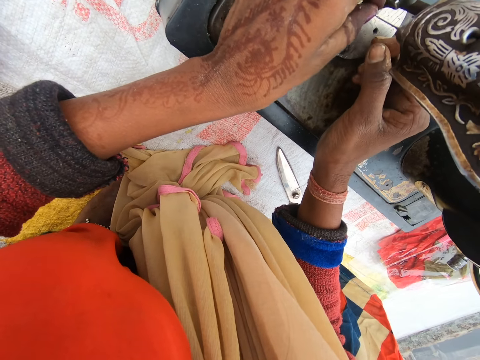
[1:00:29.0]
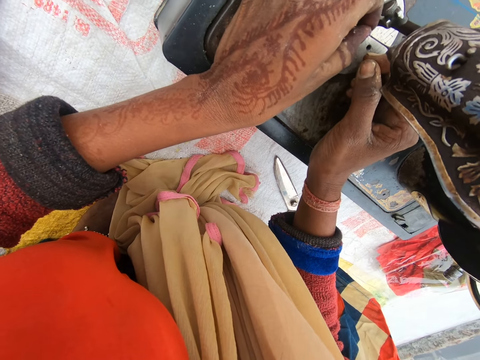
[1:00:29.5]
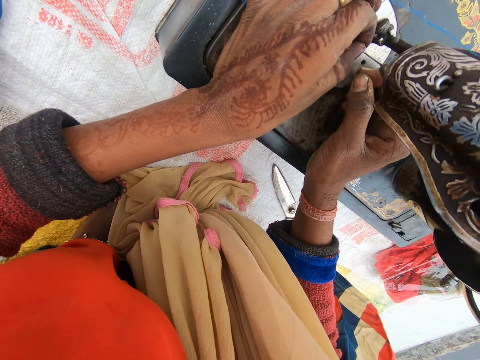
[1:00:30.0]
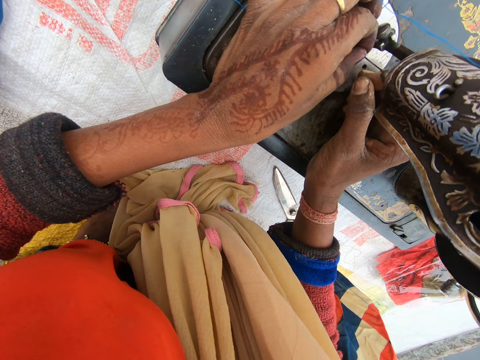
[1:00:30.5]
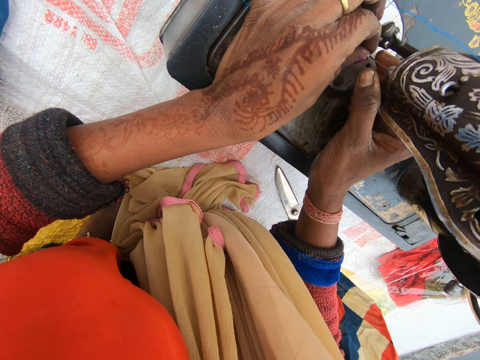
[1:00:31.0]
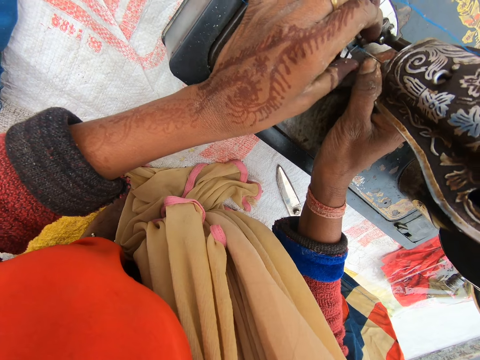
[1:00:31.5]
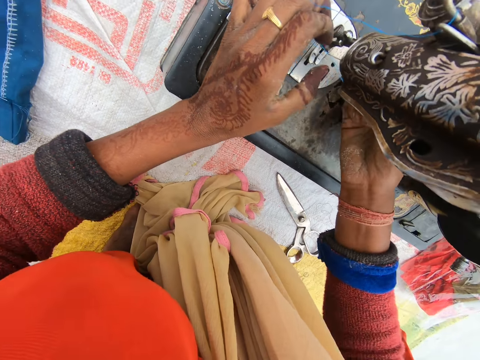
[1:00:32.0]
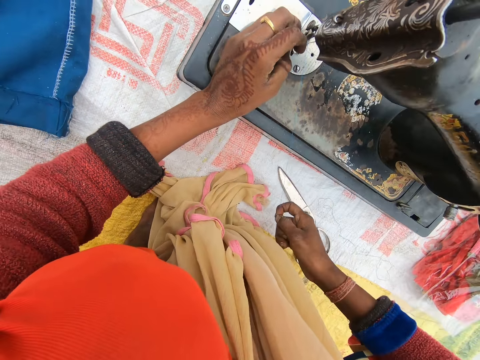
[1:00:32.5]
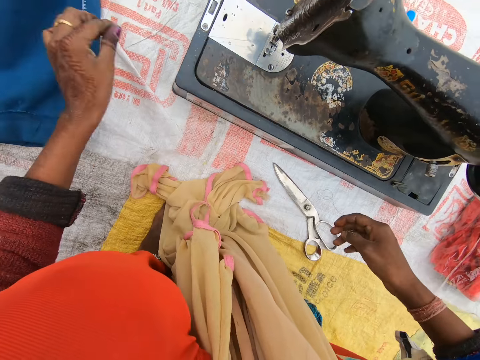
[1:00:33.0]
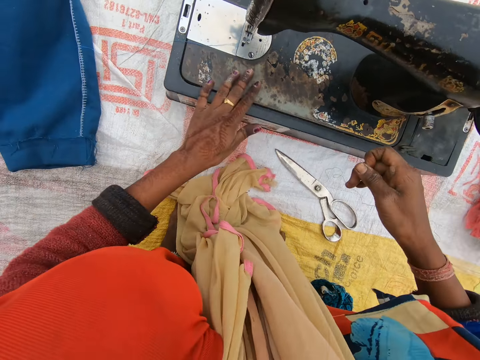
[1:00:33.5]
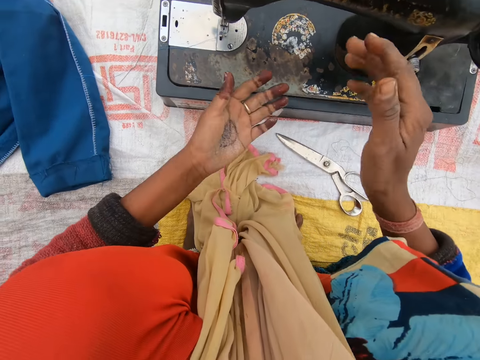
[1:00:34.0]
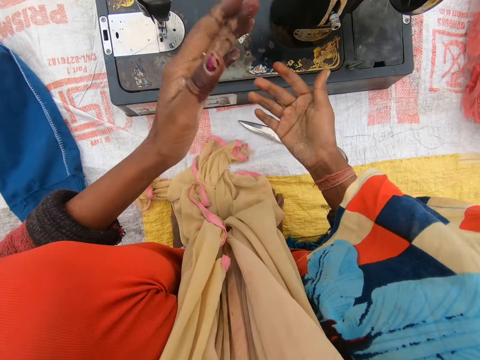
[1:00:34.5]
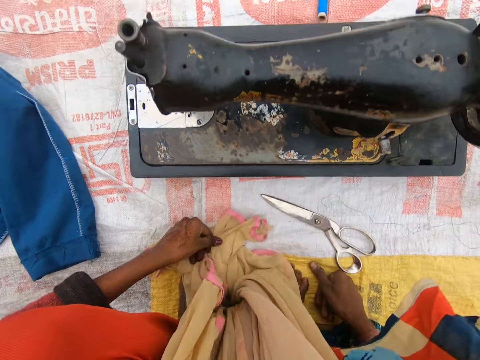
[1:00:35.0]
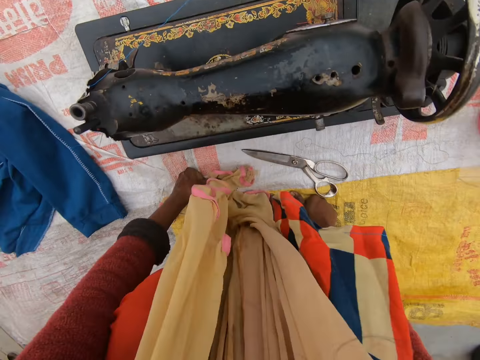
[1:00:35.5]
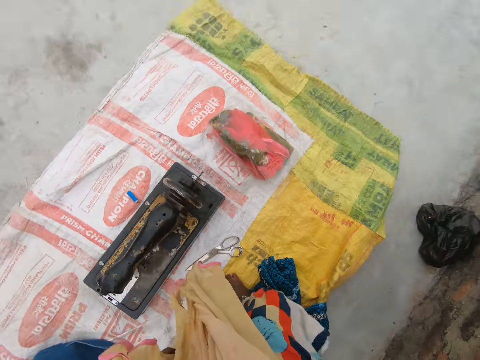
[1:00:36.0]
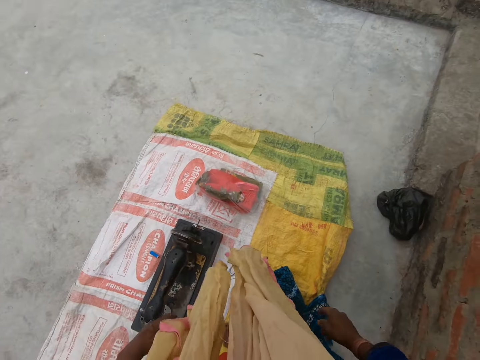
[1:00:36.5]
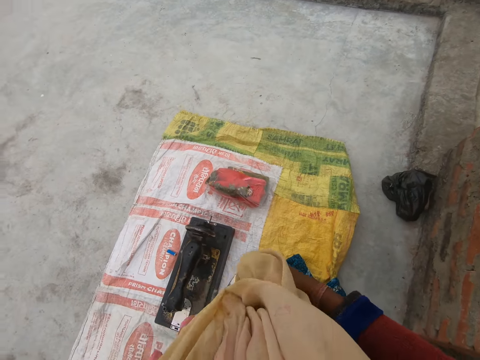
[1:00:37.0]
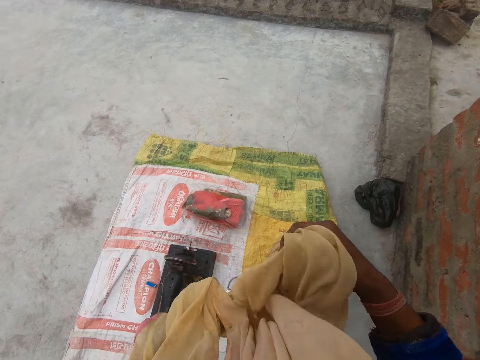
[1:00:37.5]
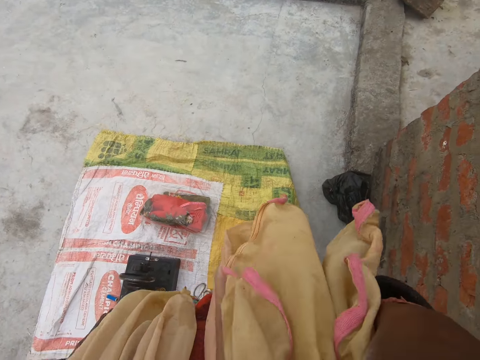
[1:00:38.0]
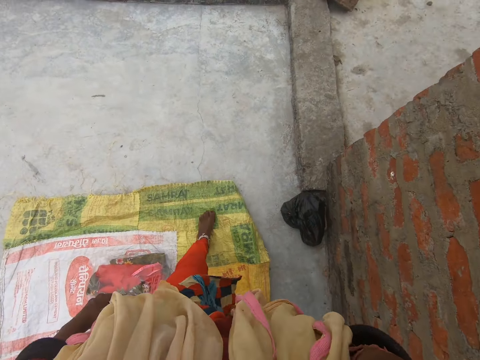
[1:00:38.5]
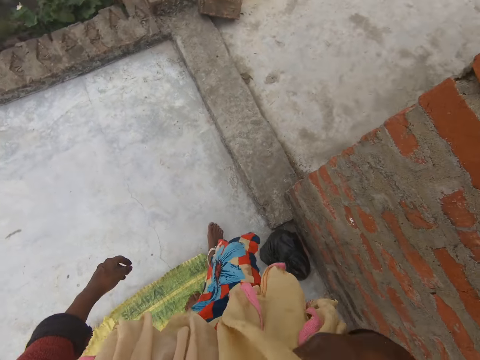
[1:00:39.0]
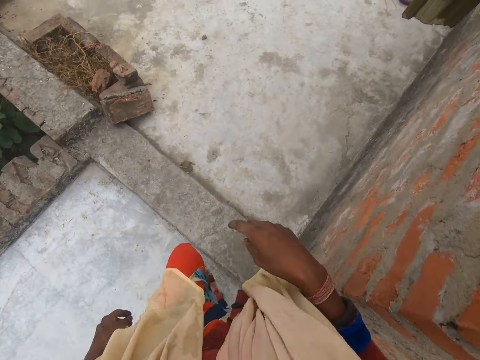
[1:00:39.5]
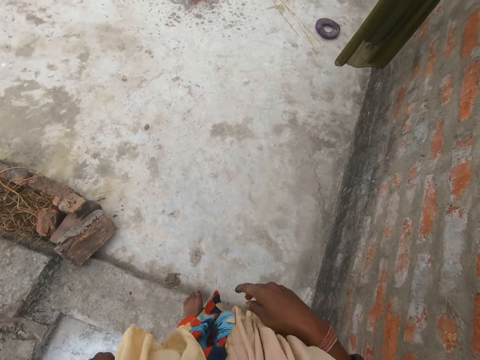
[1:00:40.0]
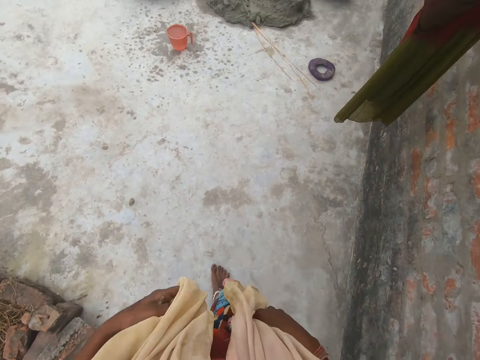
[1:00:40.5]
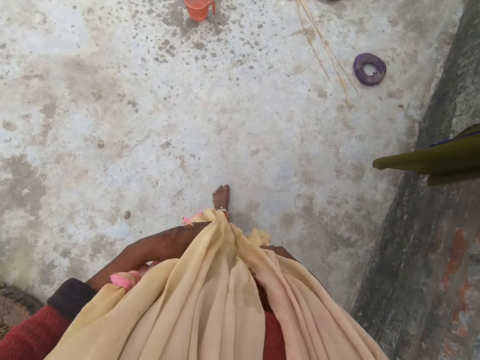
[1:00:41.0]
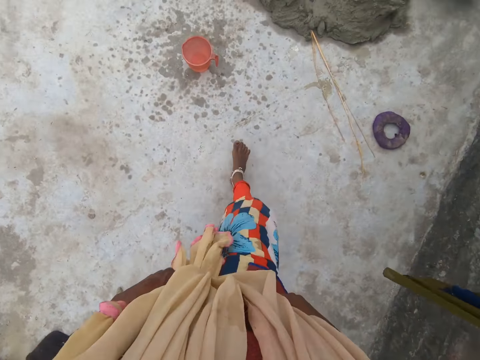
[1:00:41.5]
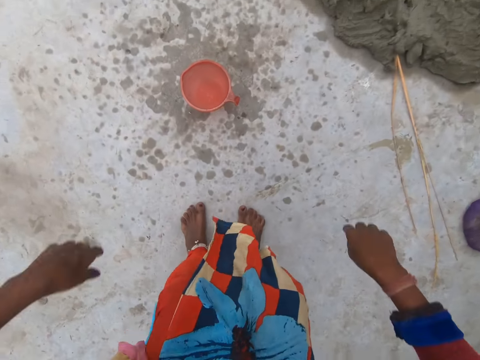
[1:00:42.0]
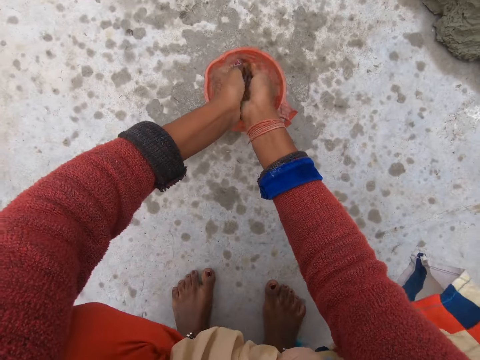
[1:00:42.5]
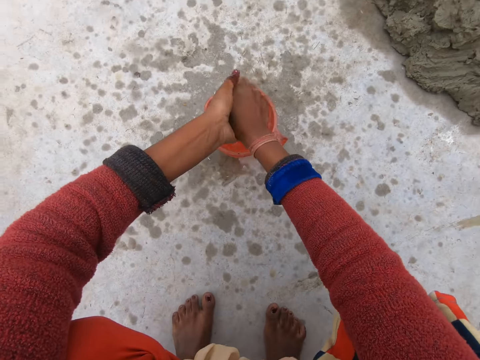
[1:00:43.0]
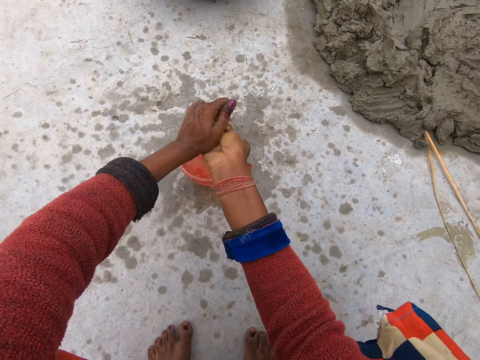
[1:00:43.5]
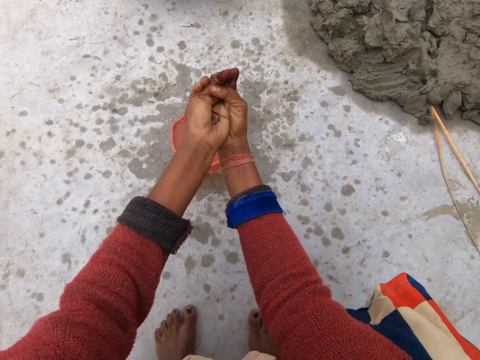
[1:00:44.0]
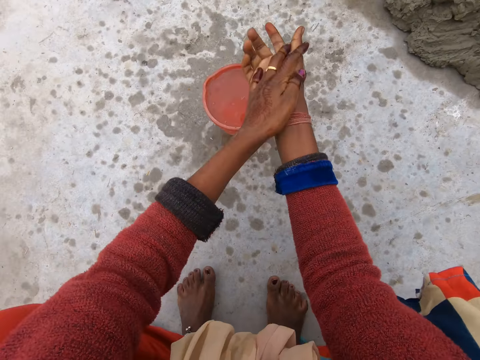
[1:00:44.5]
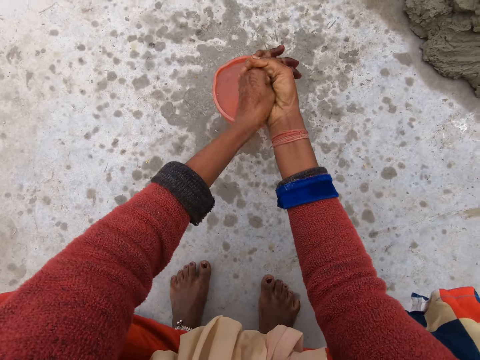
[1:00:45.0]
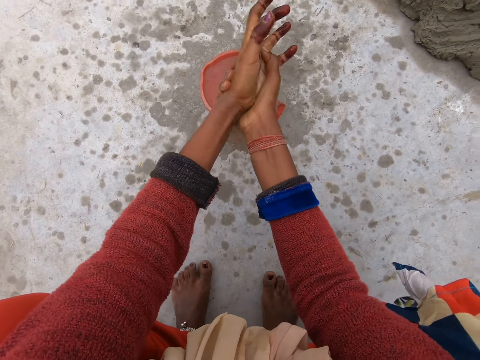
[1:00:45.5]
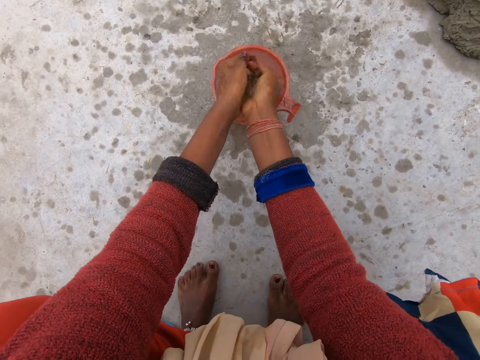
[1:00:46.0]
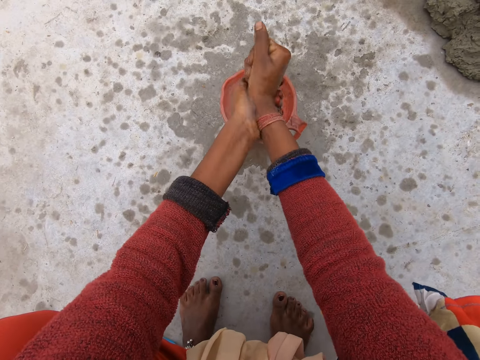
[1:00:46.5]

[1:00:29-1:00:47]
The camera wearer puts the thread in the sewing needle. She rubs her hand on the sewing machine. She rubs her hands together. She stands up. She cleans her face with her scarf. She walks to a cup of water on the floor. She rinses her hand in the cup of water.

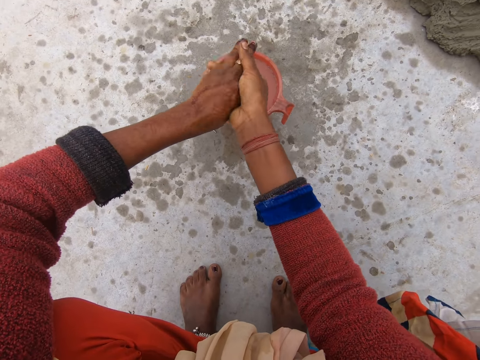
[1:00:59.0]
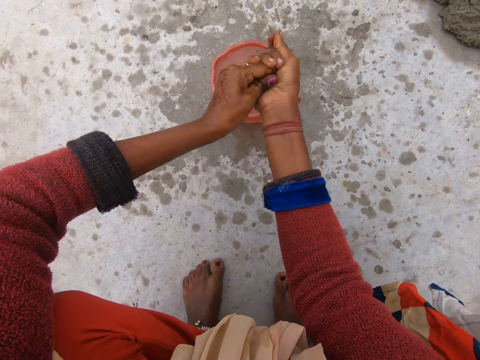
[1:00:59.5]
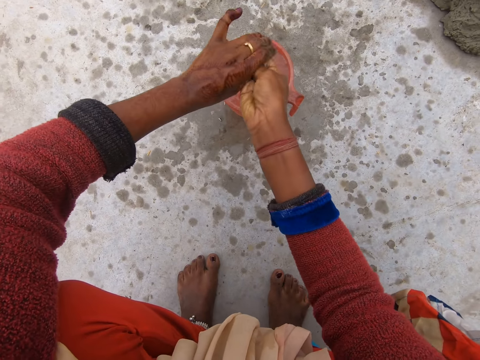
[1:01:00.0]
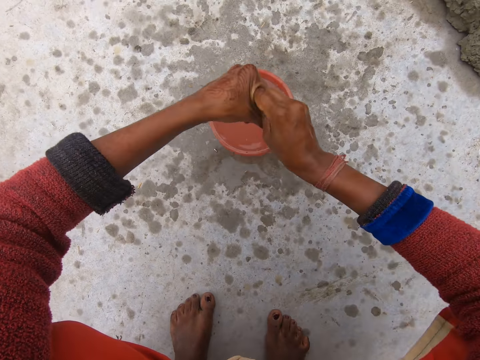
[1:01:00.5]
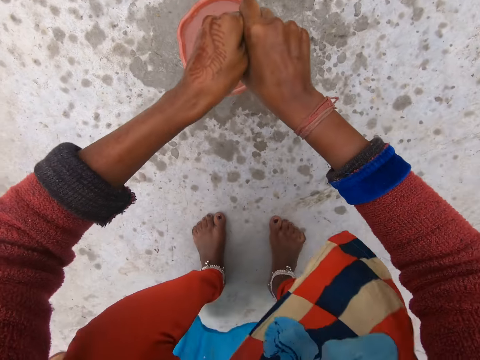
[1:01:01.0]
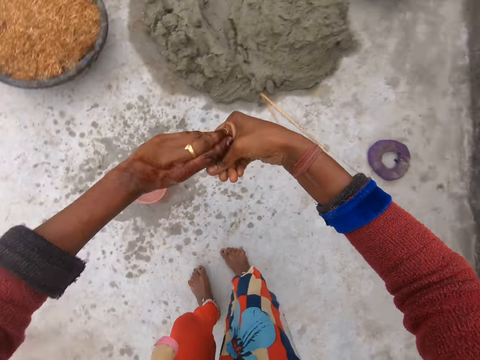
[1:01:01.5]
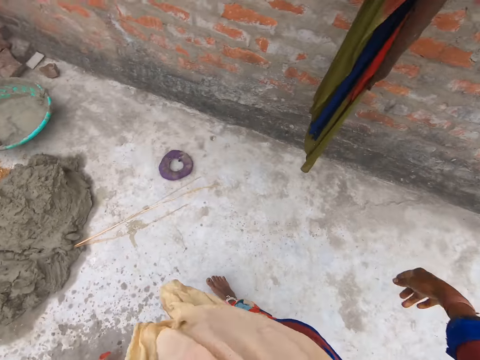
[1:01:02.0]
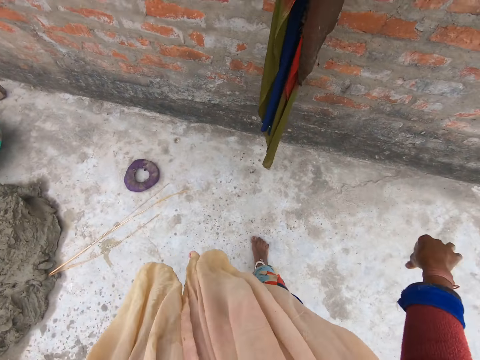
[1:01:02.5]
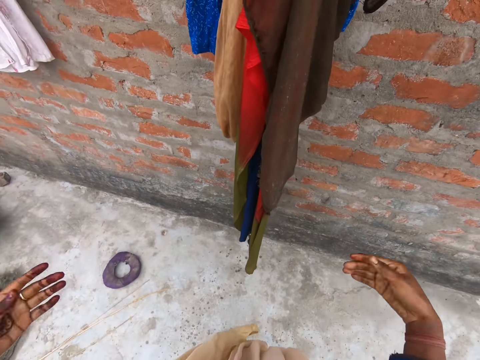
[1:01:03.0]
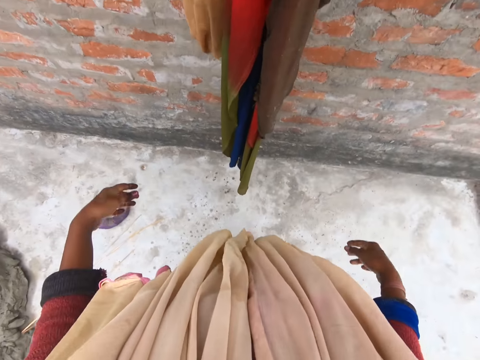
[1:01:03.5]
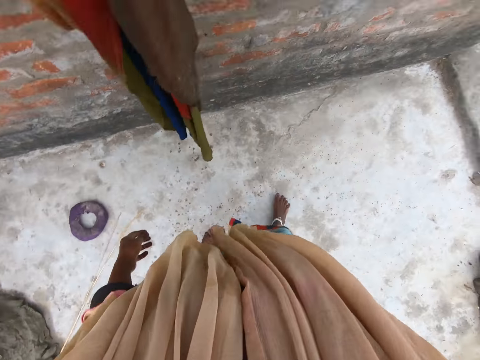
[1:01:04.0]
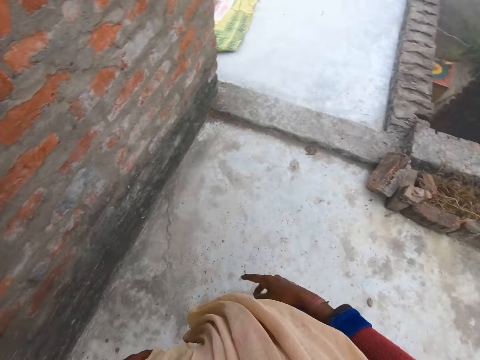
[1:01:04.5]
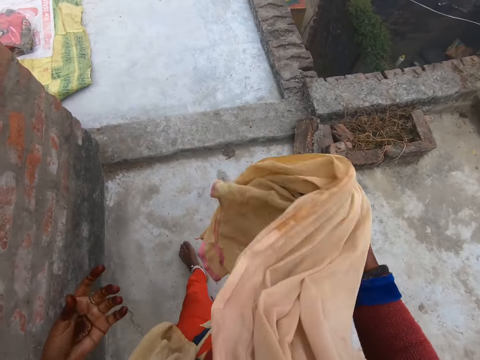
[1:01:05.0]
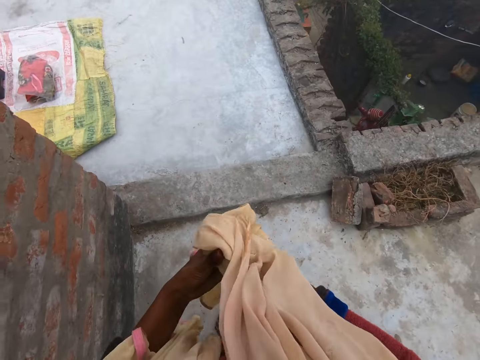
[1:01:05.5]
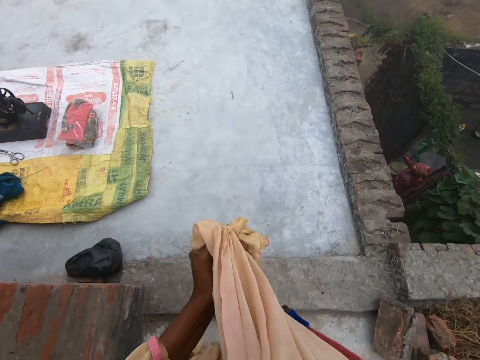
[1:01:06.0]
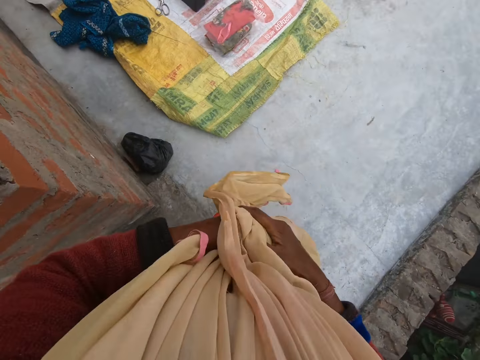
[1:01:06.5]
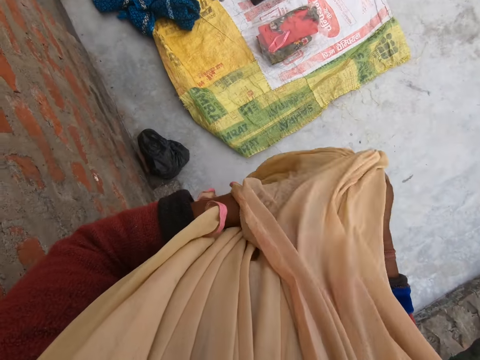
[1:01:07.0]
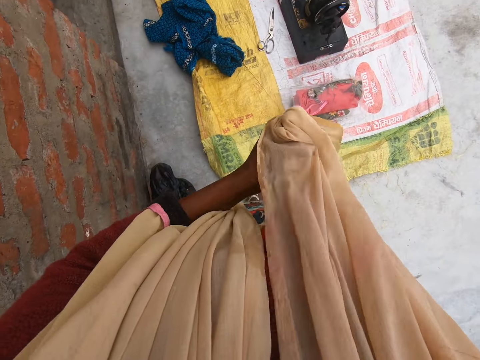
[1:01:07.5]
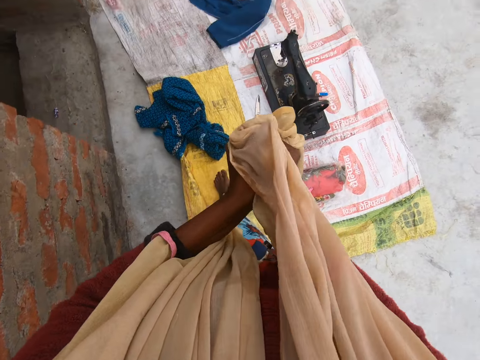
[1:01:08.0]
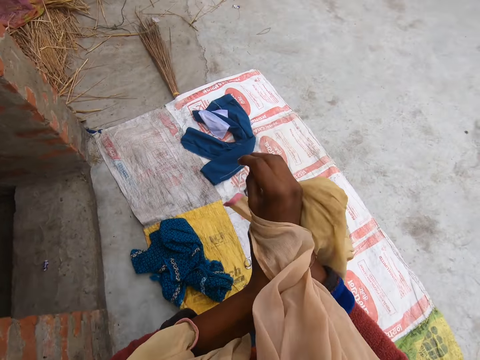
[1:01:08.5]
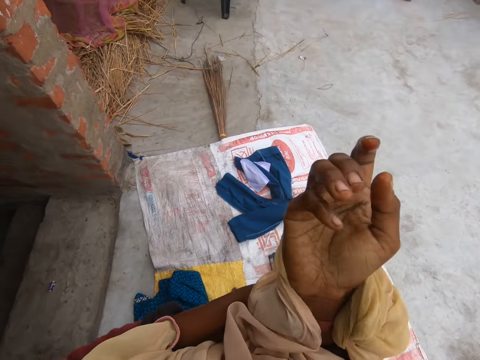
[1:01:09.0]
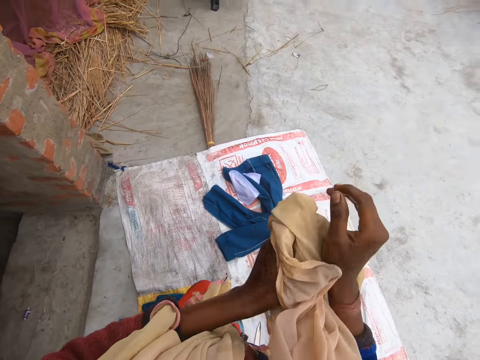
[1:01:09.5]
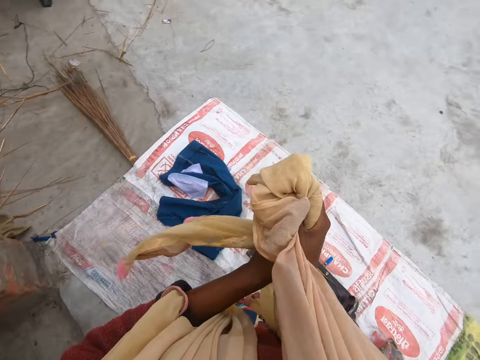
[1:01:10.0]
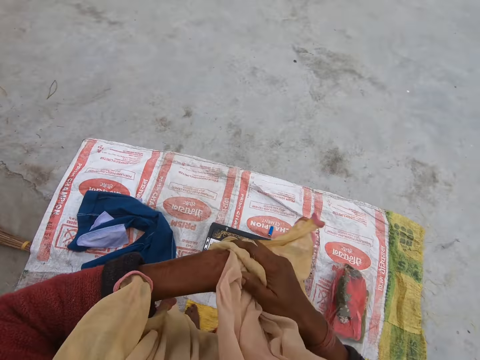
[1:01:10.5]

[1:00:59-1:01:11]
The camera wearer shakes her hands. She wipes her hands with her scarf. She walks.
